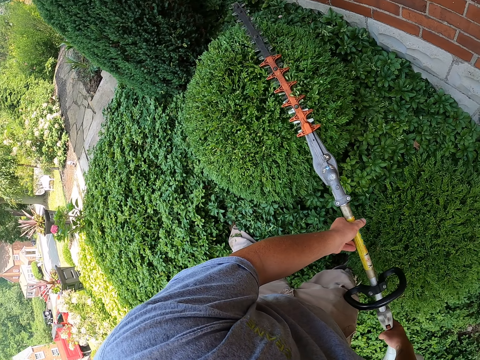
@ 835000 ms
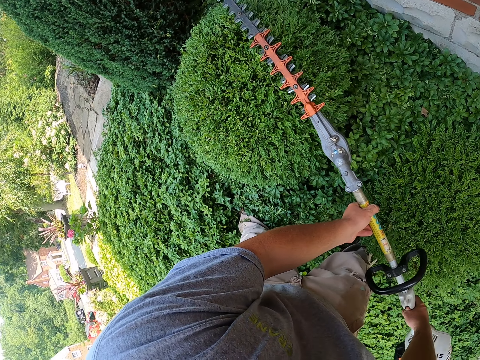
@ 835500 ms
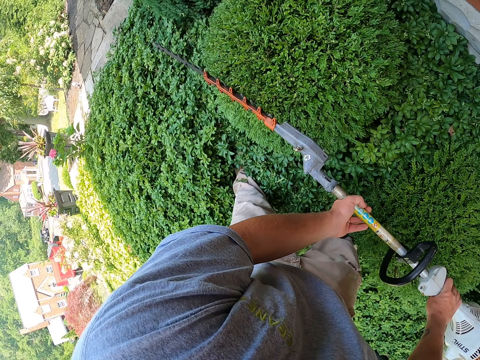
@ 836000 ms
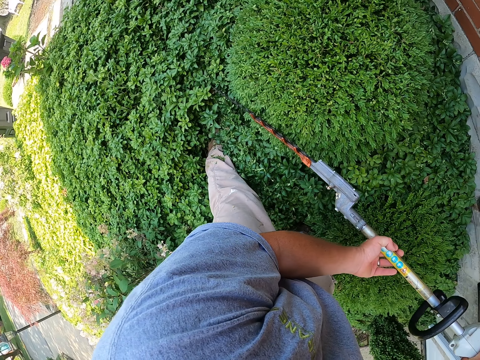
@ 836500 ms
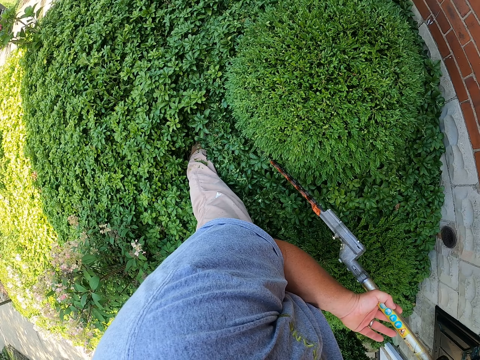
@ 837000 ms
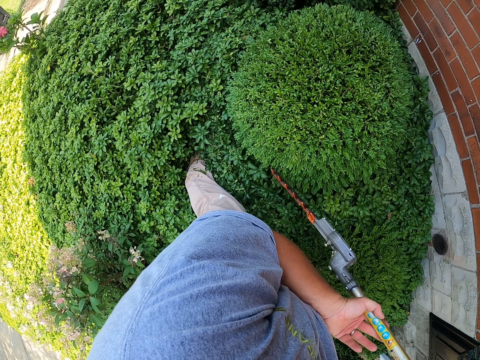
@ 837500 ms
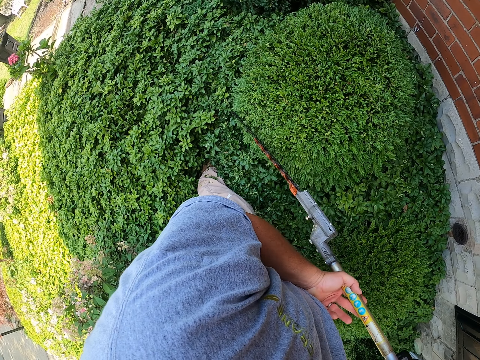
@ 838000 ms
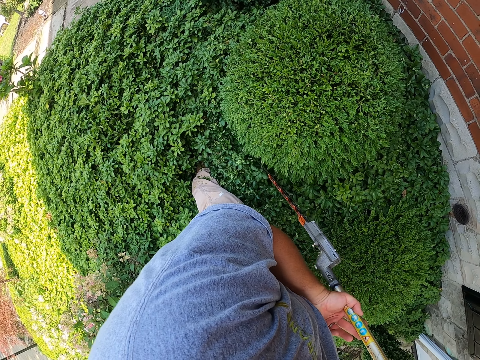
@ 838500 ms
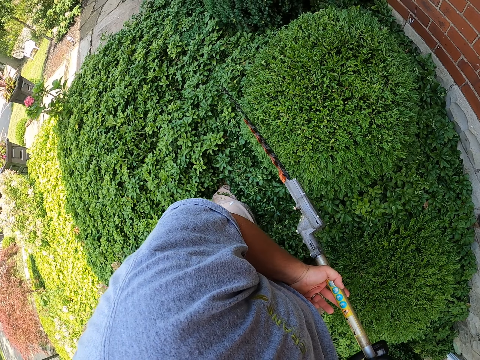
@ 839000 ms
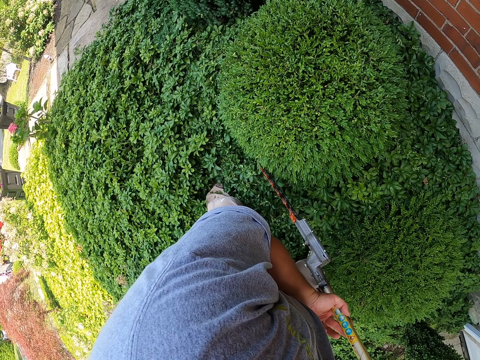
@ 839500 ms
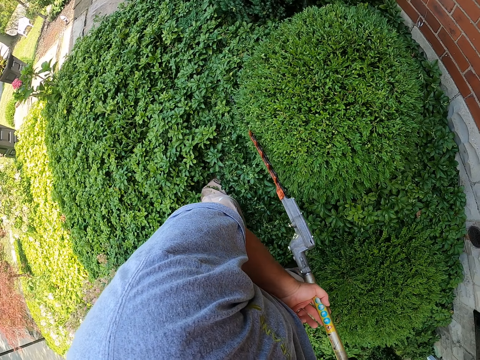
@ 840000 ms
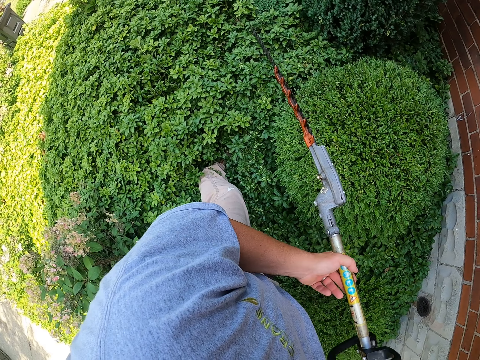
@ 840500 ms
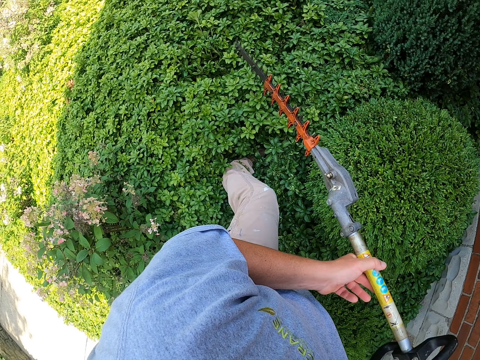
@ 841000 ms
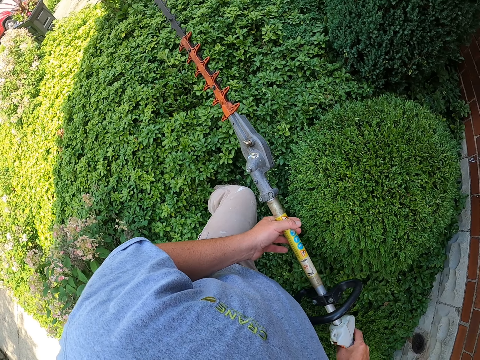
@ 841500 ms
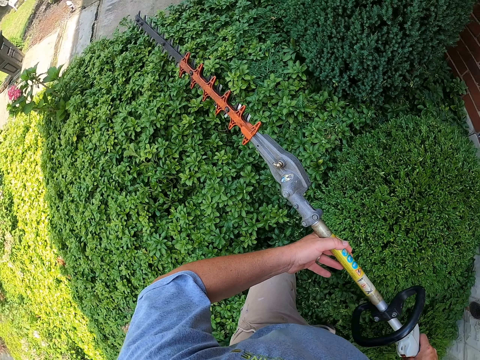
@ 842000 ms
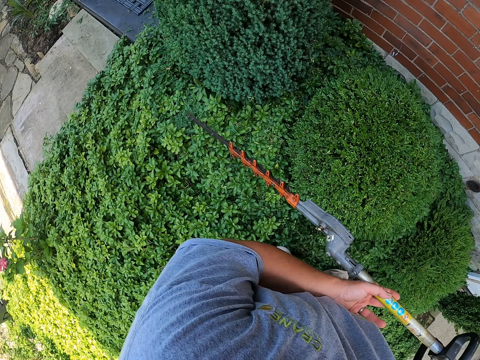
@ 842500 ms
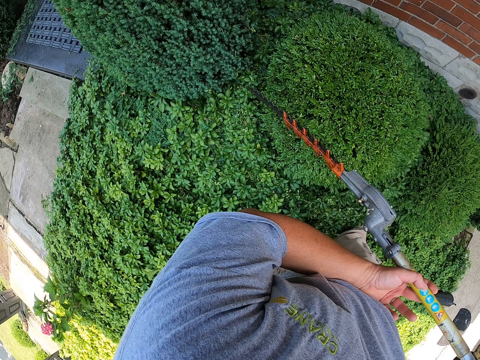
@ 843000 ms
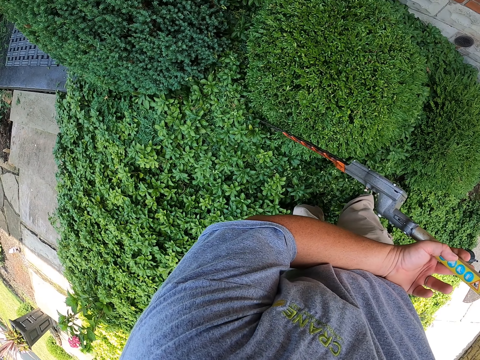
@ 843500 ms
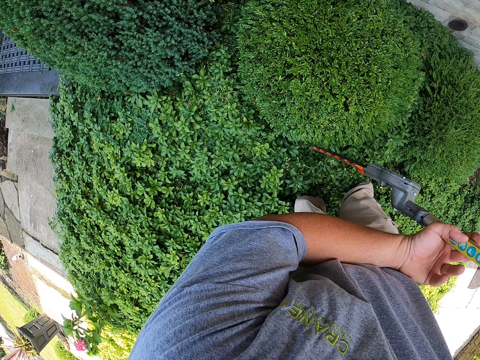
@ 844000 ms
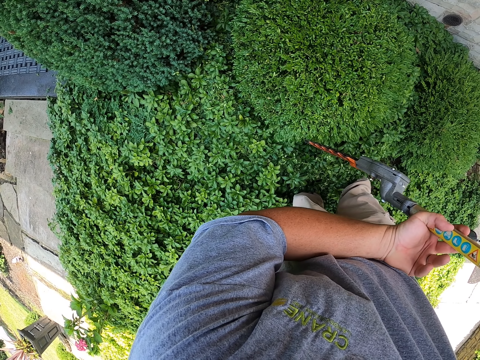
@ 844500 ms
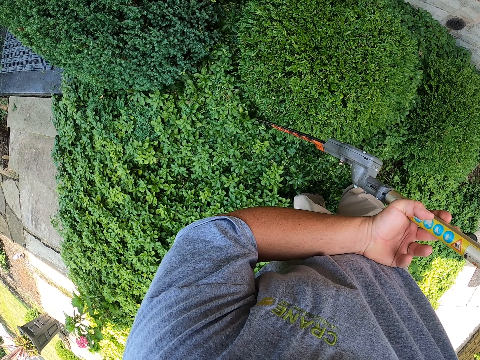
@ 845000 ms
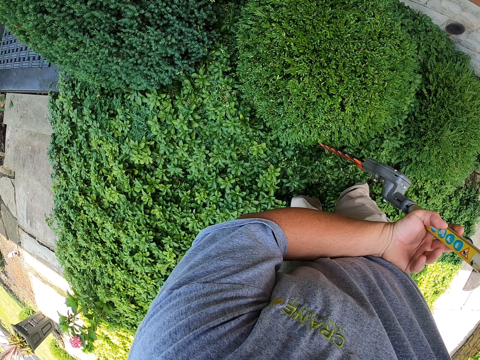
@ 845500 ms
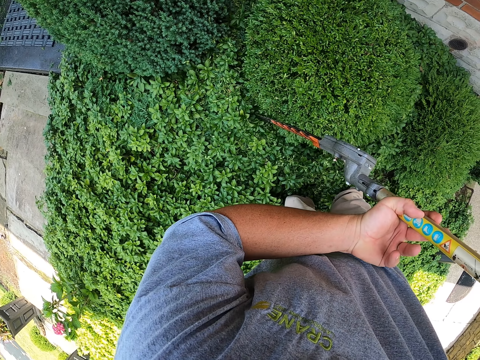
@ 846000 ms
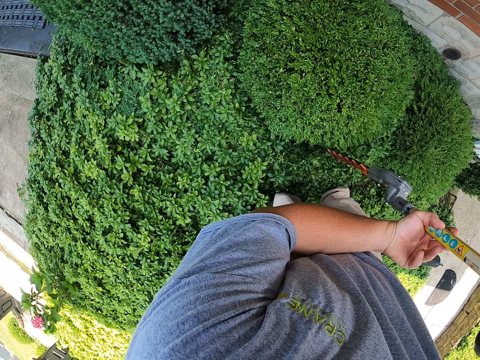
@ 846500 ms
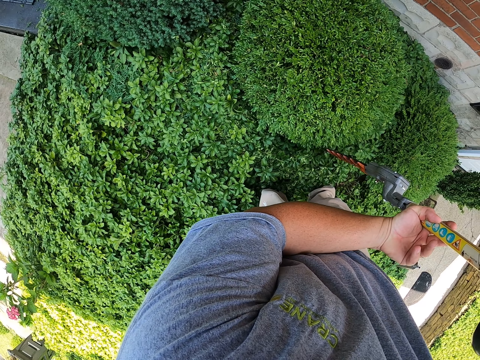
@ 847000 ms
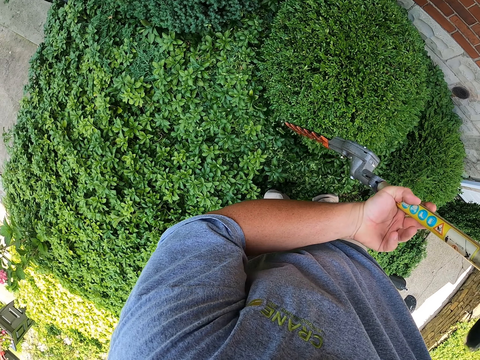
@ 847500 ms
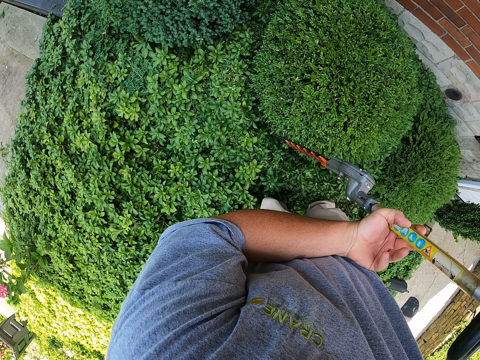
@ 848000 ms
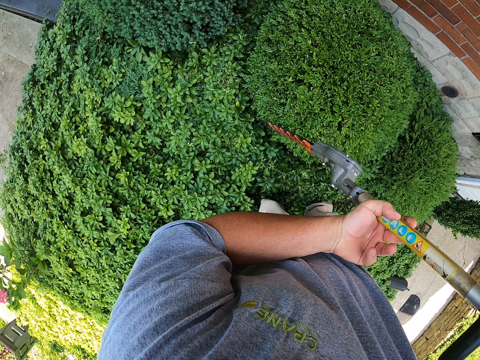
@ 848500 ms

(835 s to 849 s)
The camera wearer moves in the garden. They trim the shrub with the edge trimmer.

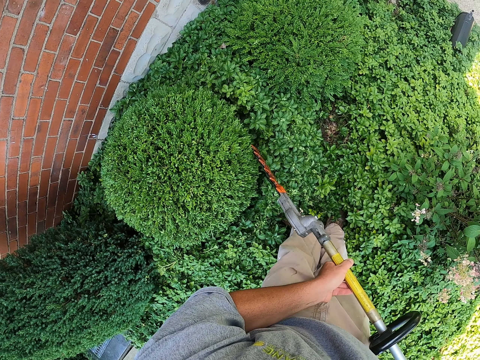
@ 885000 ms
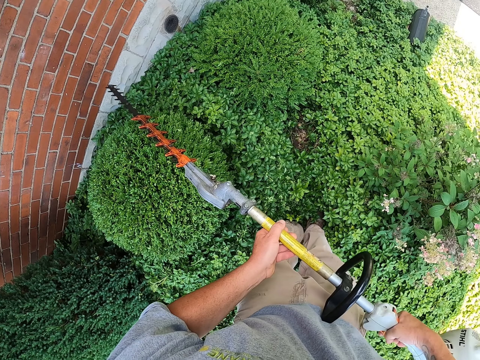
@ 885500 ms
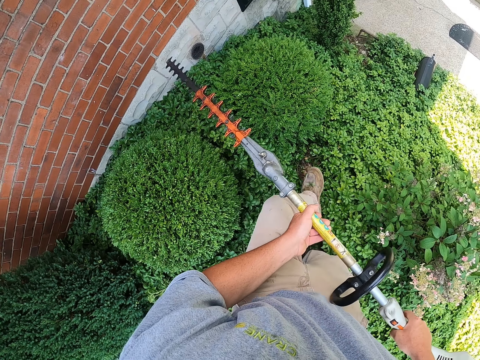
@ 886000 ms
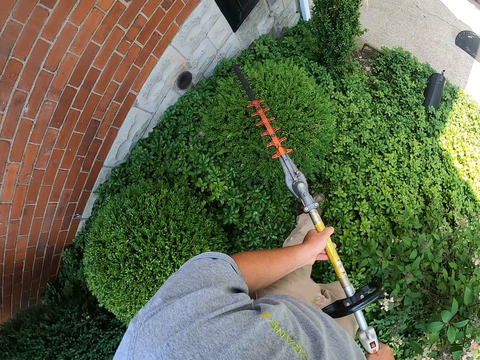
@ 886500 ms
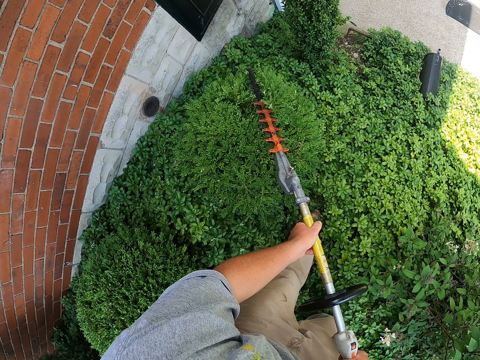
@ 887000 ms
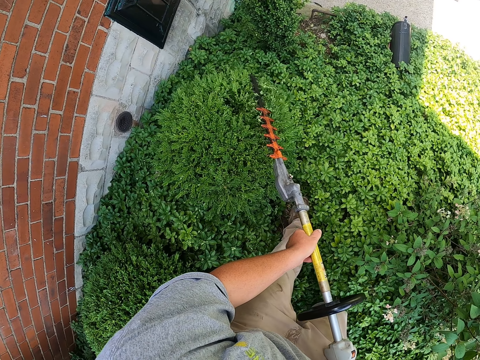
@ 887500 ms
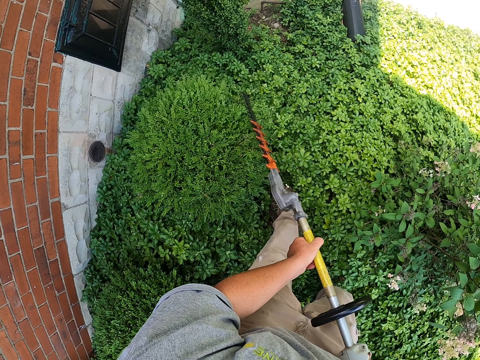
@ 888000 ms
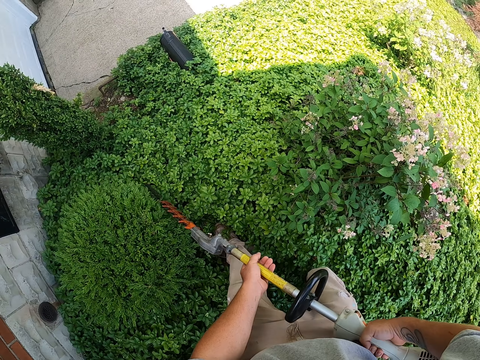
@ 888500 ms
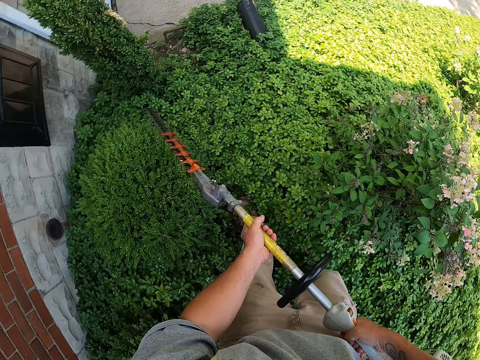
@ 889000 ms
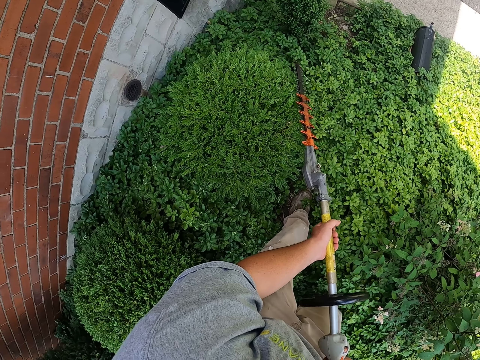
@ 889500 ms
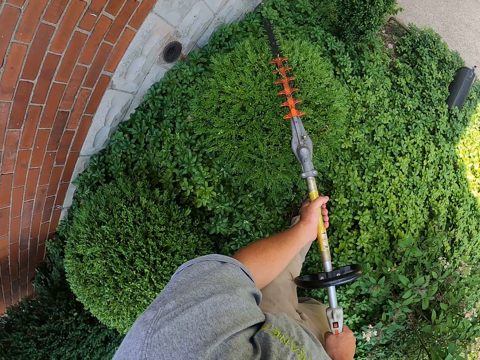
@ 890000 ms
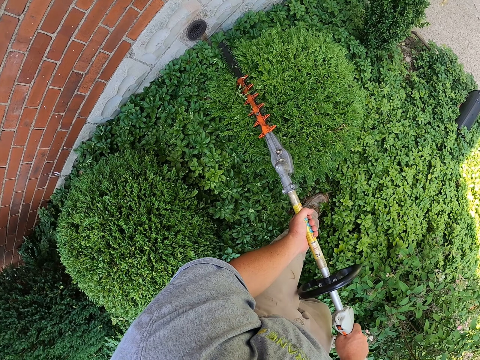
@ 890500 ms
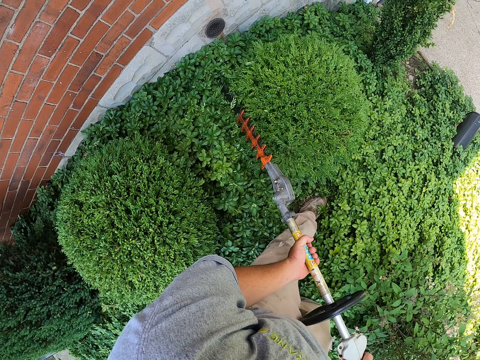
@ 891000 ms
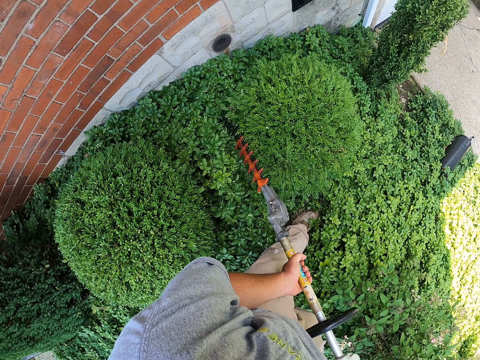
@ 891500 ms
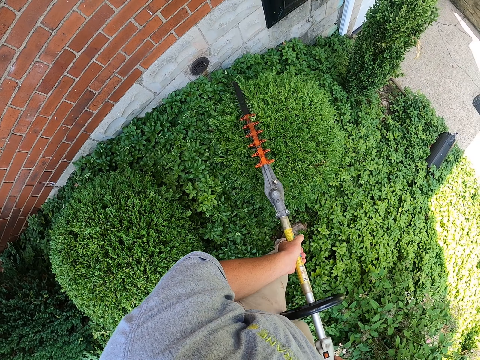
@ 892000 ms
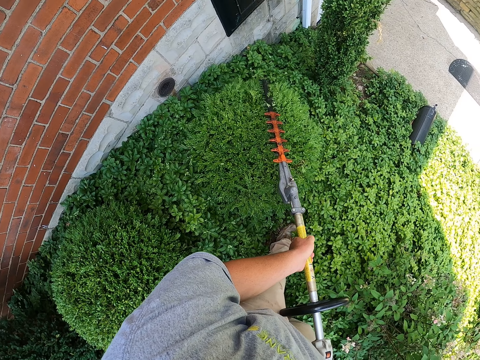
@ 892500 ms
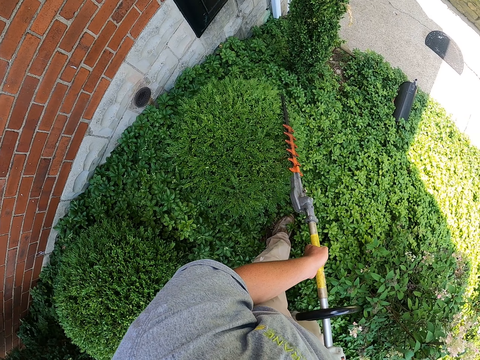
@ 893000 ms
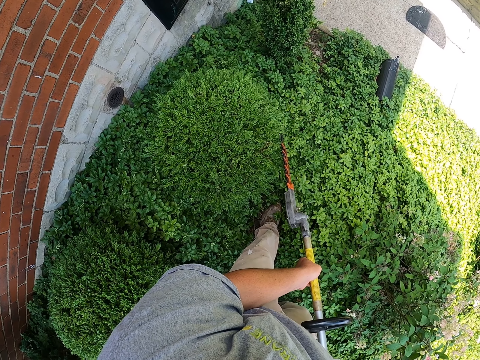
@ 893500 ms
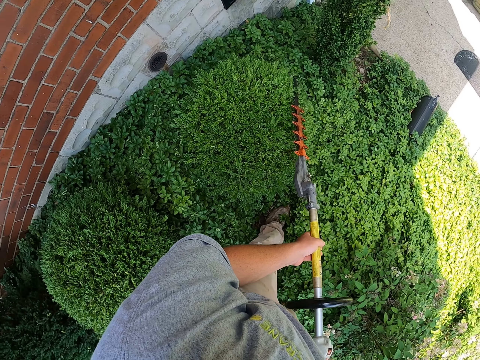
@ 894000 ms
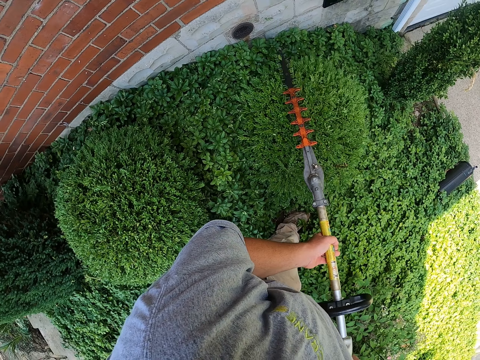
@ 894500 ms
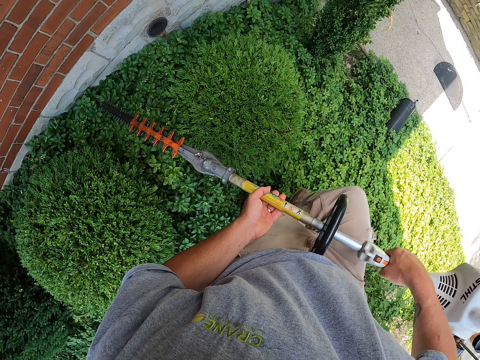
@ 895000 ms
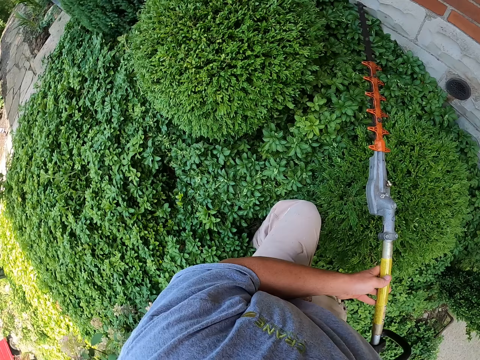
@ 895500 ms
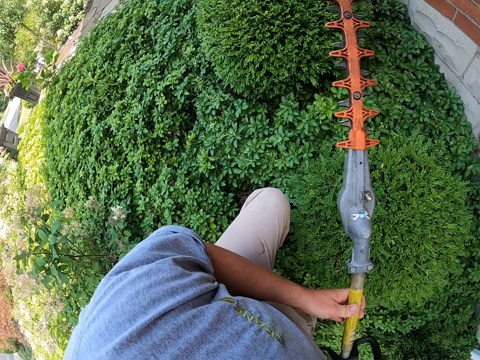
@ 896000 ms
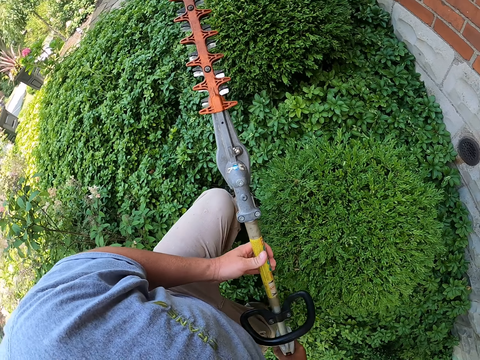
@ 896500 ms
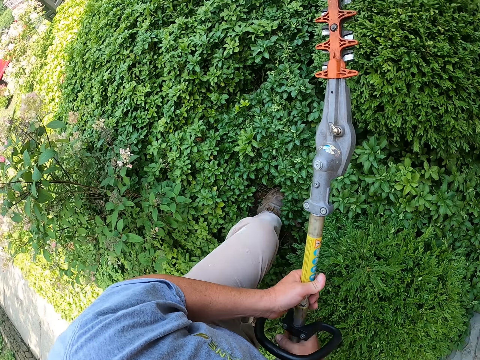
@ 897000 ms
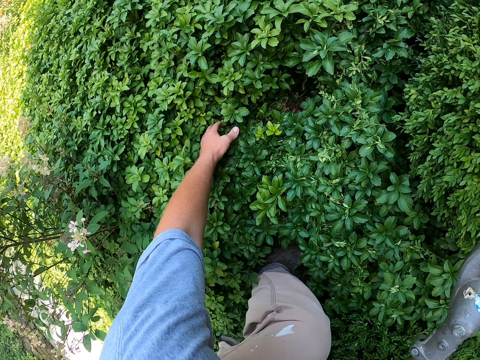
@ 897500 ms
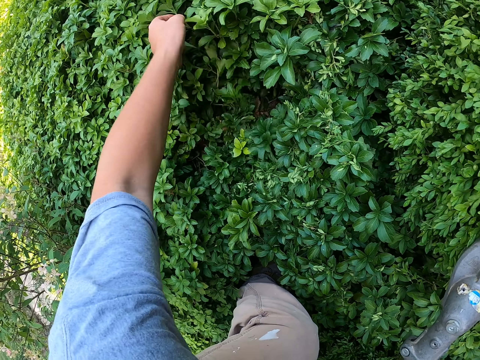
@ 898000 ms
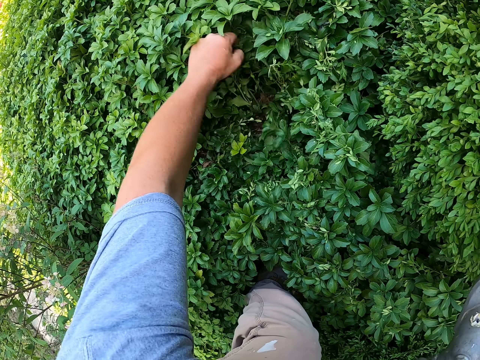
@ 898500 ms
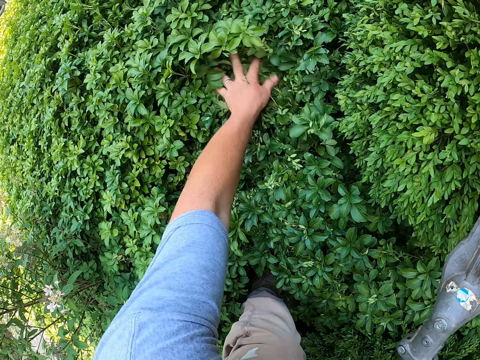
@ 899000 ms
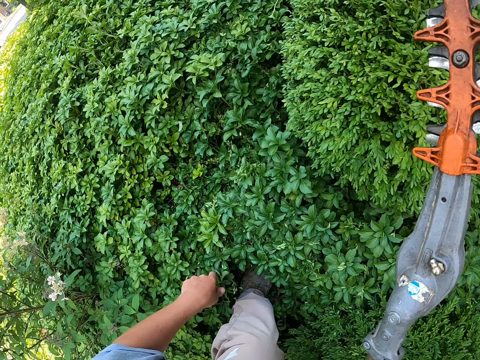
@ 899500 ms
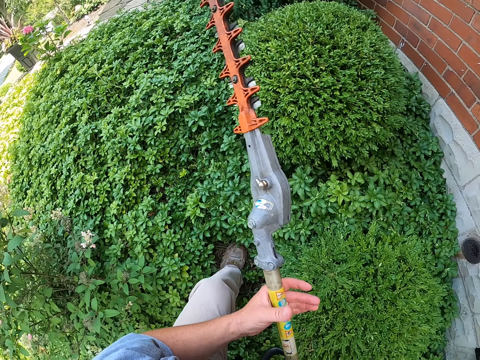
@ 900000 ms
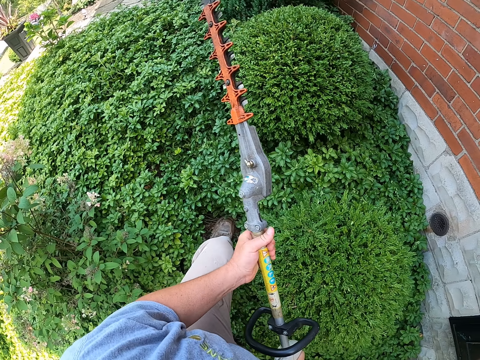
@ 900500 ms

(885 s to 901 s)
The camera wearer trims the shrub with the edge trimmer. They move in the garden. They move the plants with the left hand. They touch the flower.
